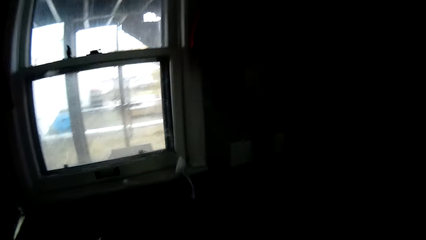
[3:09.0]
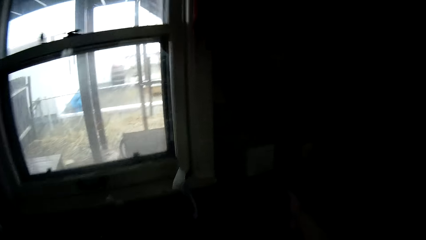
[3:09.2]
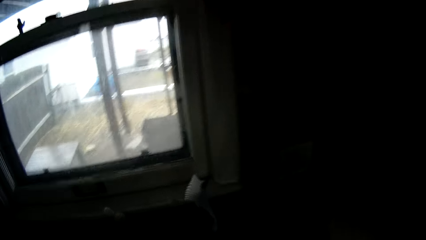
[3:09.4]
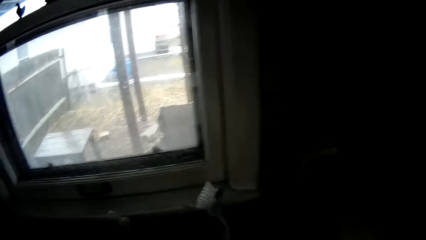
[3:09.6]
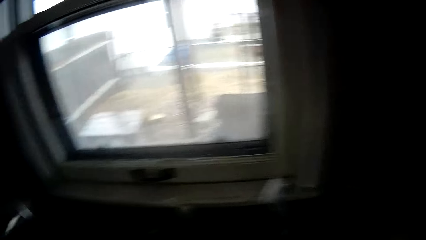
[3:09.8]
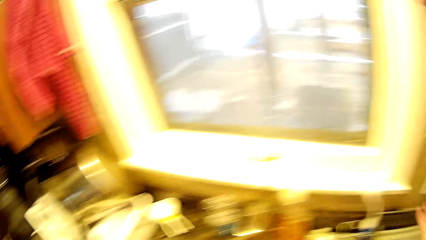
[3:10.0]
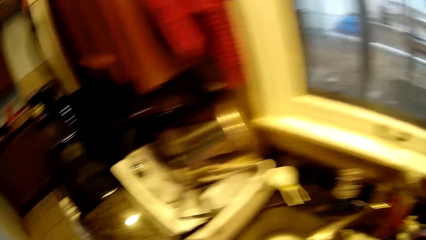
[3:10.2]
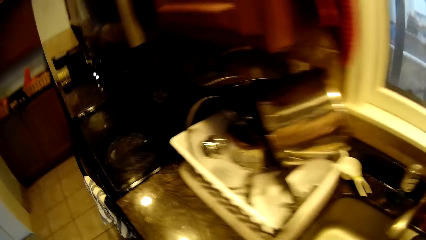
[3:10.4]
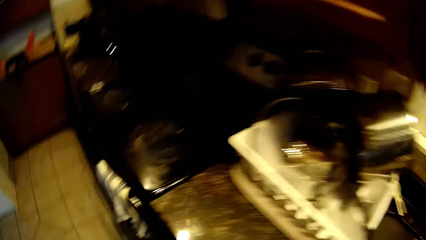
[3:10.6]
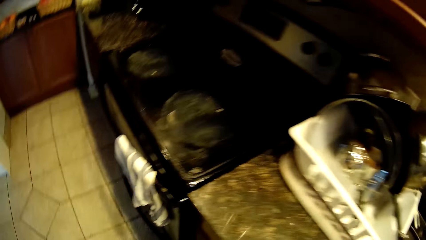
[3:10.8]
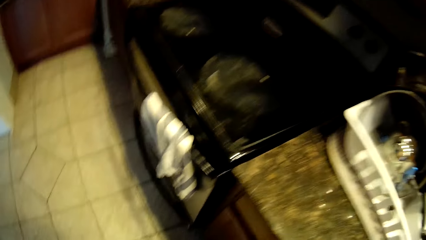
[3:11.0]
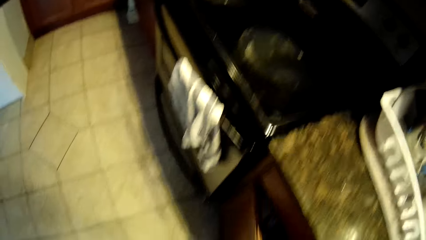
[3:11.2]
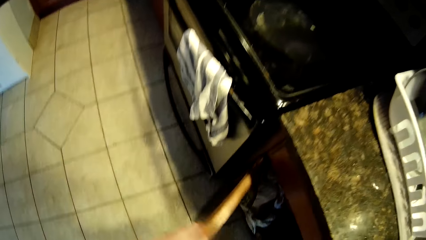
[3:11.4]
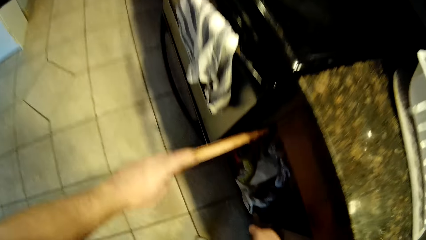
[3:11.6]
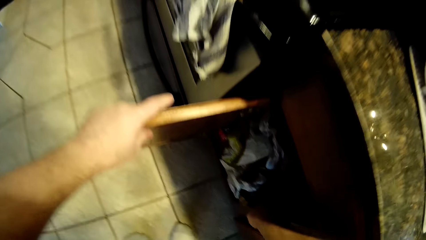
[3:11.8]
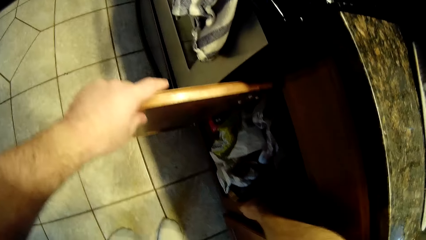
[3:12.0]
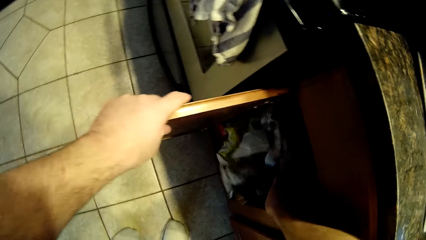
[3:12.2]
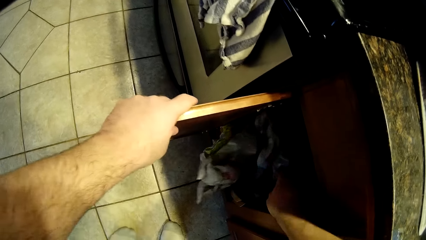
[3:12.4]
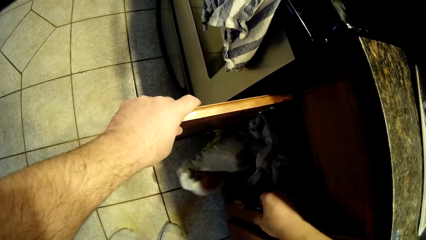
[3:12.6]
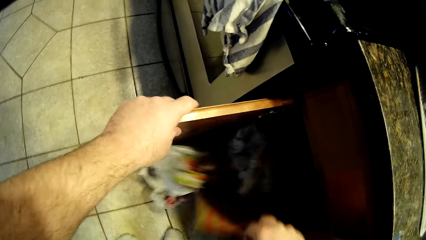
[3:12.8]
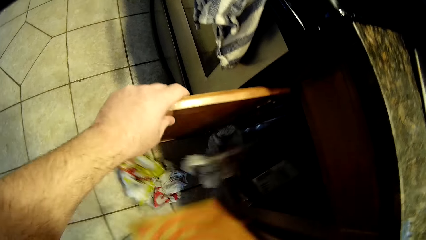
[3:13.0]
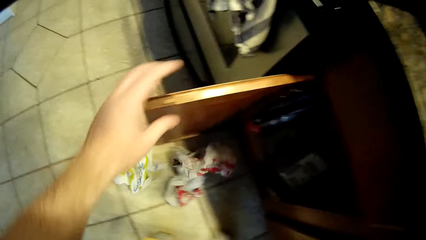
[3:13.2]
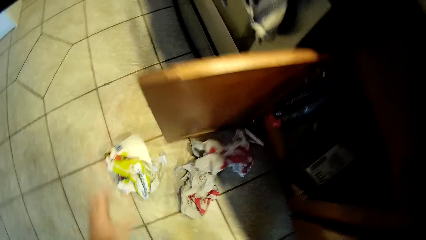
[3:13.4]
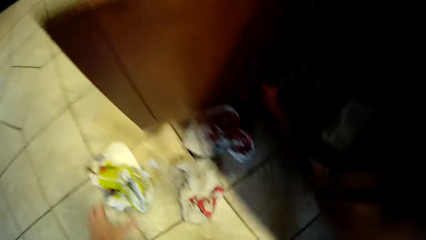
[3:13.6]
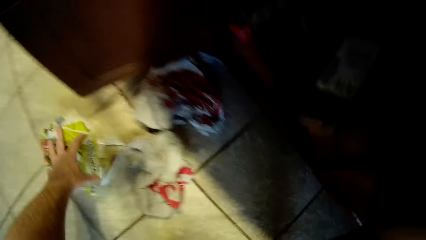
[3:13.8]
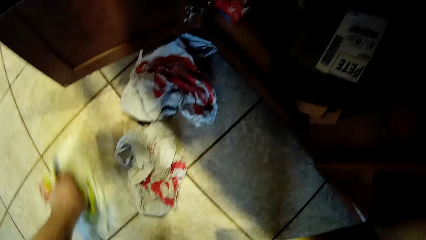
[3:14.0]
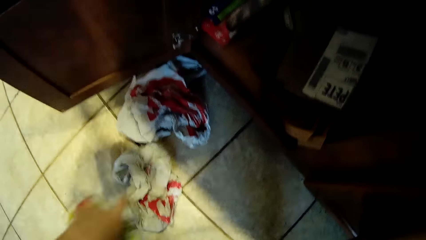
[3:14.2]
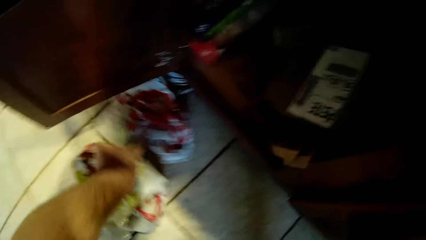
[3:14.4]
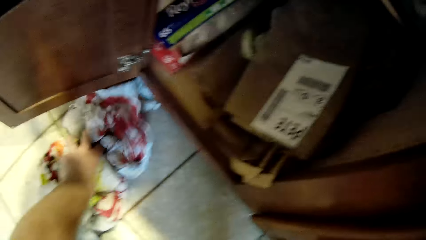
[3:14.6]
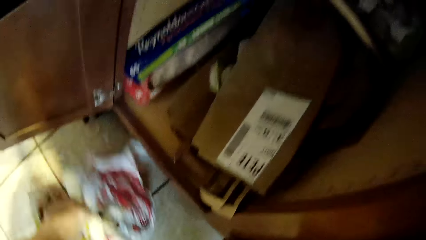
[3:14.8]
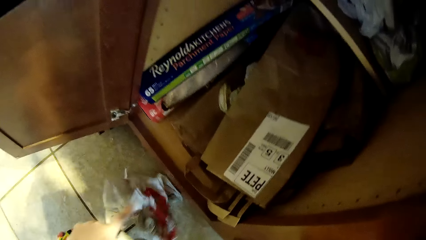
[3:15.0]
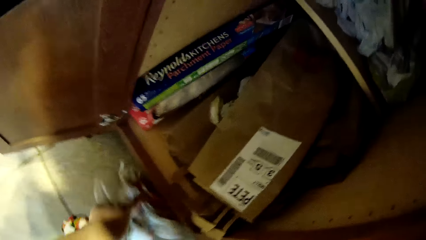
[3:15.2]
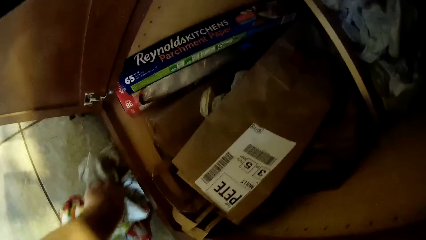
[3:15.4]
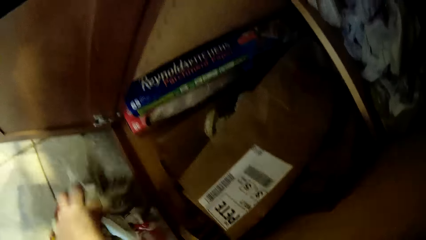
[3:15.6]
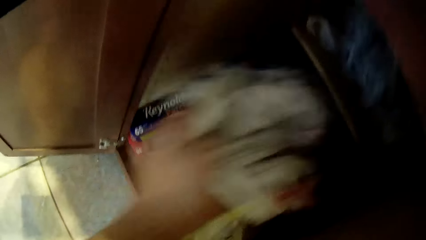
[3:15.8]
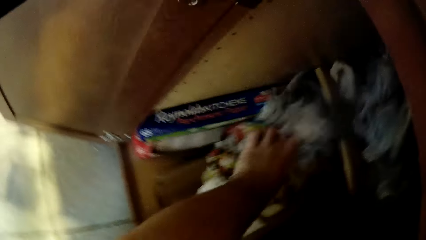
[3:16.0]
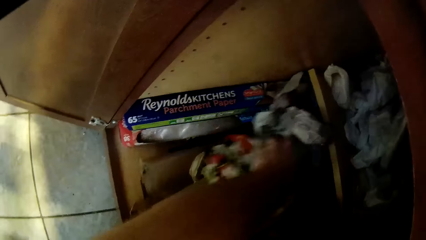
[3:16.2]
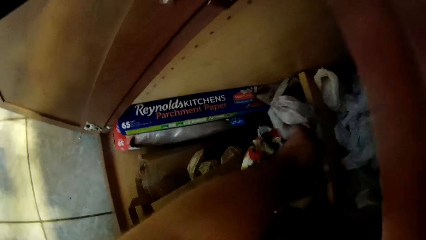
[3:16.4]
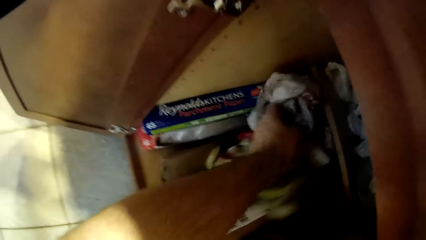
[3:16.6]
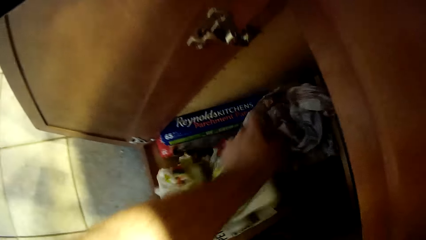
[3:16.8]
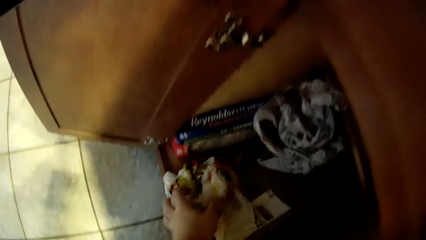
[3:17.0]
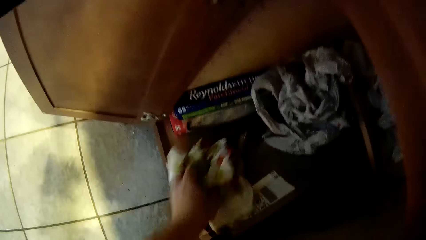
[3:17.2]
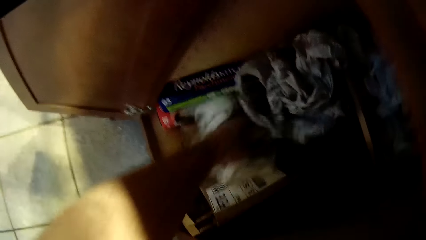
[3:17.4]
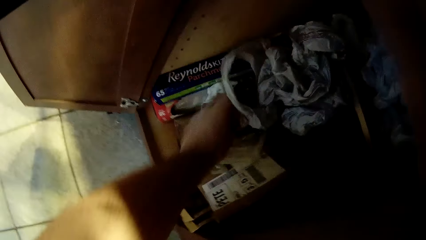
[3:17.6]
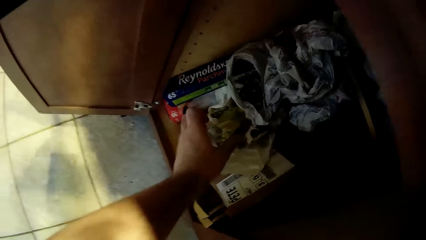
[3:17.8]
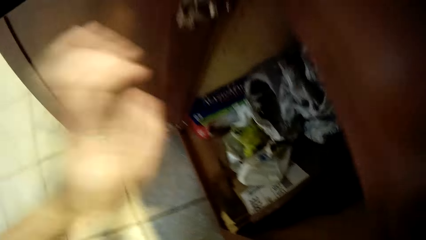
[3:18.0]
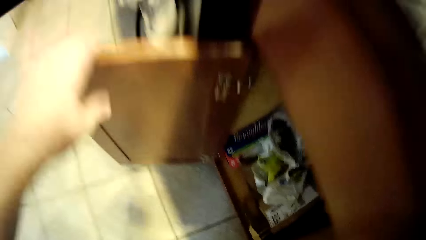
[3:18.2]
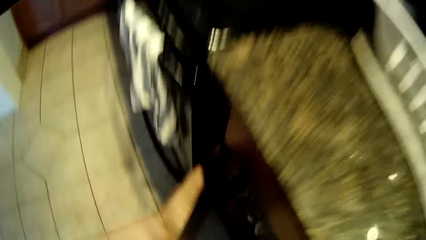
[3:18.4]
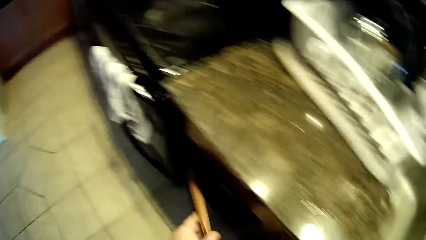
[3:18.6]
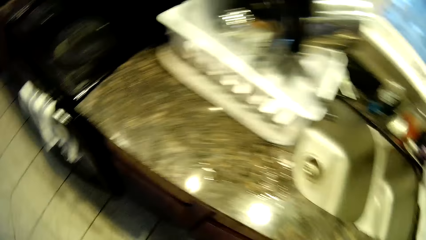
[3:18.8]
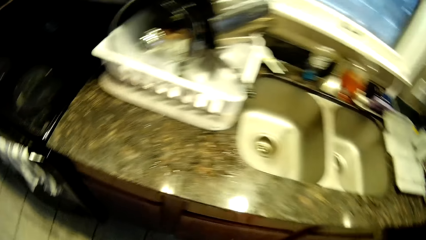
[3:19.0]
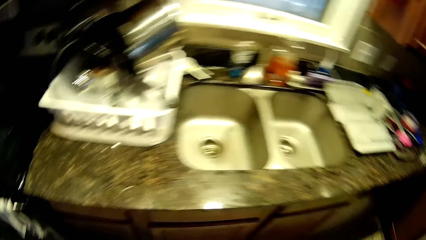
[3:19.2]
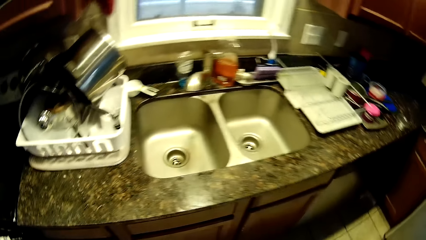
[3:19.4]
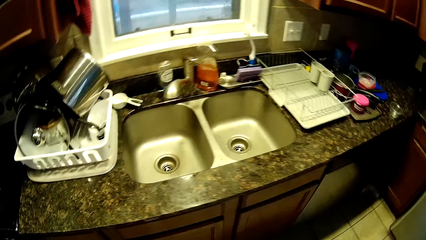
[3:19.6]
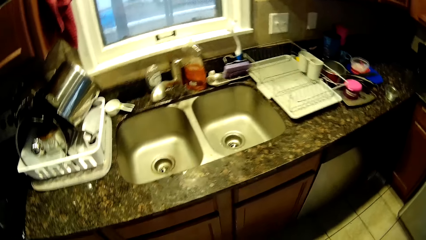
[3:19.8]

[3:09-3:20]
The camera wearer walks around the kitchen. They switch on the lights. They open the kitchen drawer. They pick up a carrier bag or shopping bag in the drawer. They pick up the carrier bags or paper bags on the floor. They pick up a paper bag, and pick up a paper bag again. They put the carrier bag in the drawer. They close the drawer.

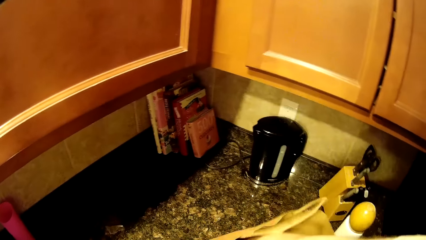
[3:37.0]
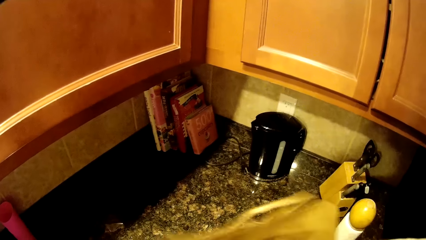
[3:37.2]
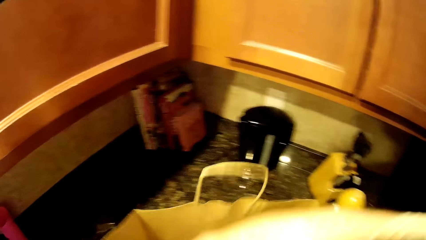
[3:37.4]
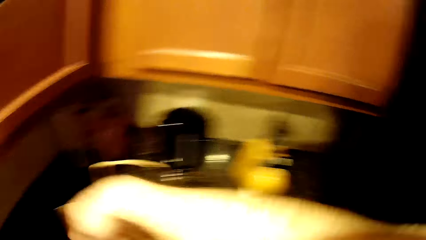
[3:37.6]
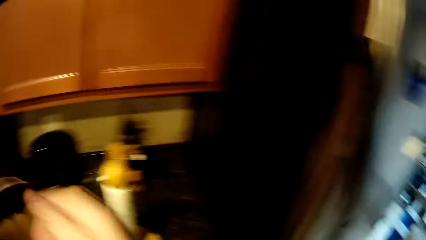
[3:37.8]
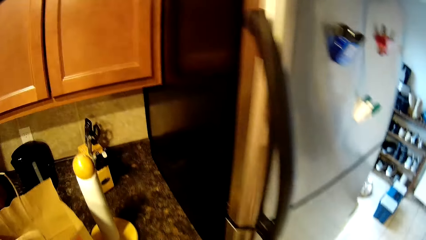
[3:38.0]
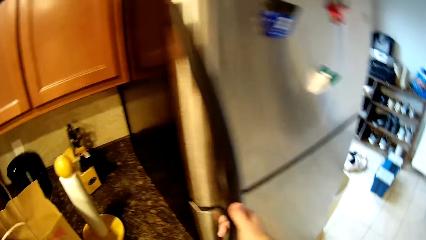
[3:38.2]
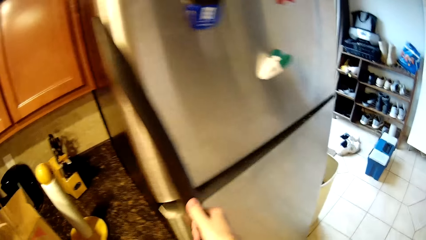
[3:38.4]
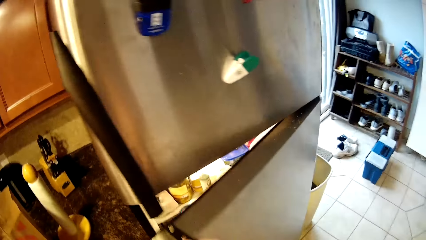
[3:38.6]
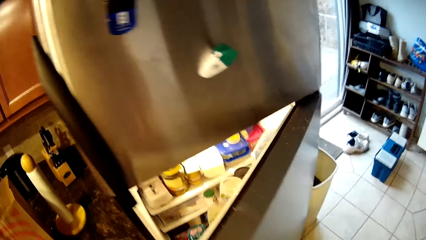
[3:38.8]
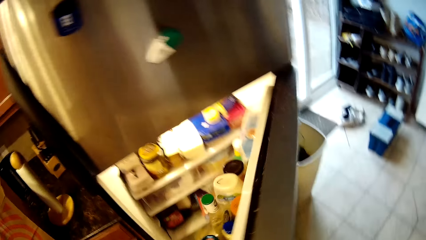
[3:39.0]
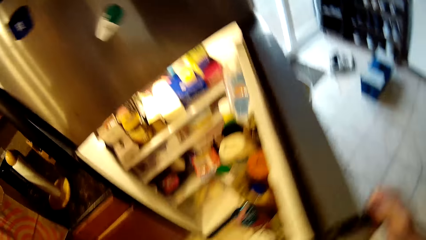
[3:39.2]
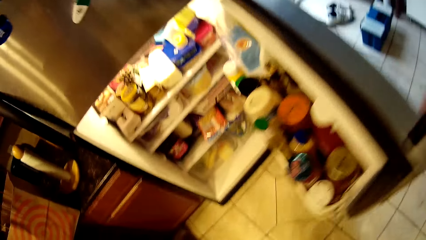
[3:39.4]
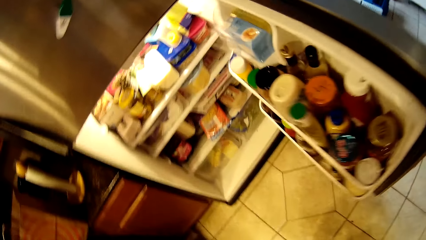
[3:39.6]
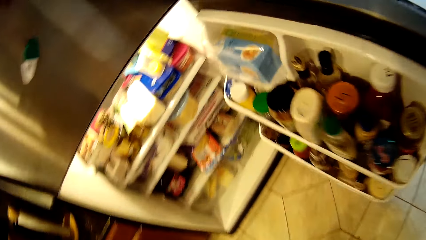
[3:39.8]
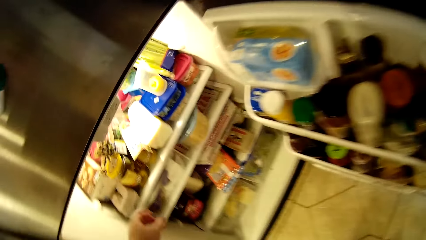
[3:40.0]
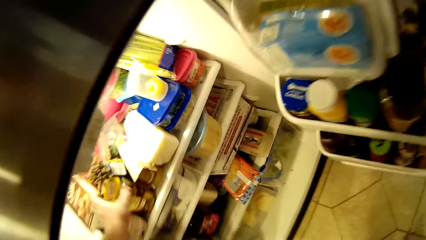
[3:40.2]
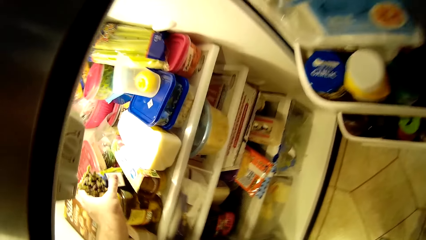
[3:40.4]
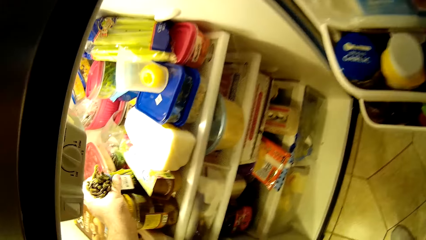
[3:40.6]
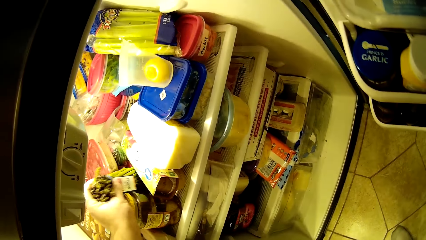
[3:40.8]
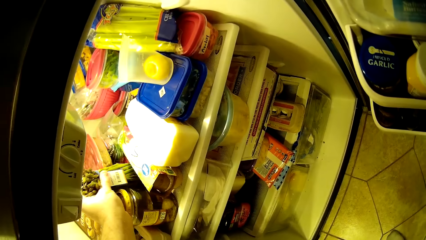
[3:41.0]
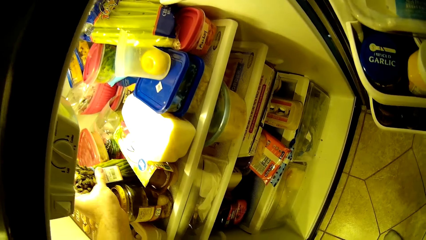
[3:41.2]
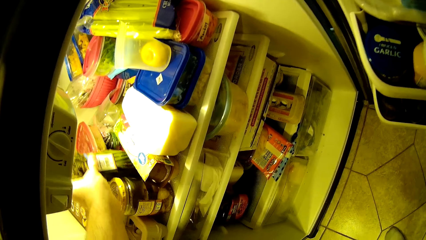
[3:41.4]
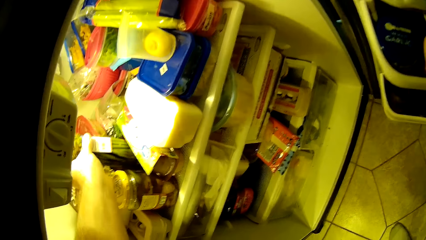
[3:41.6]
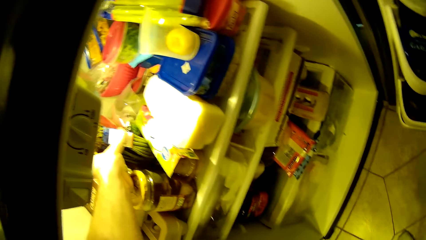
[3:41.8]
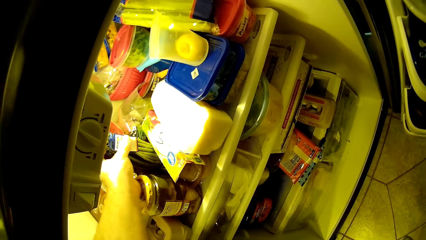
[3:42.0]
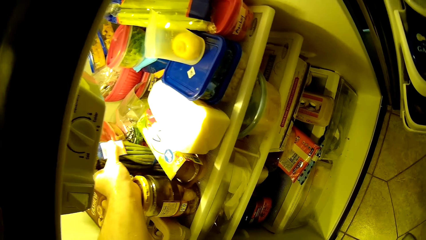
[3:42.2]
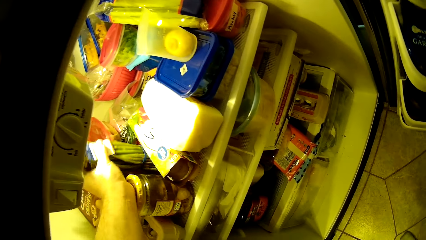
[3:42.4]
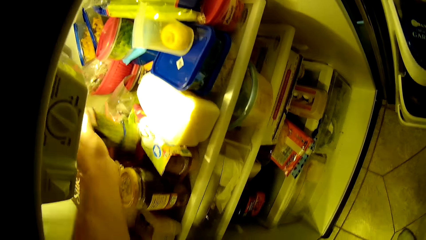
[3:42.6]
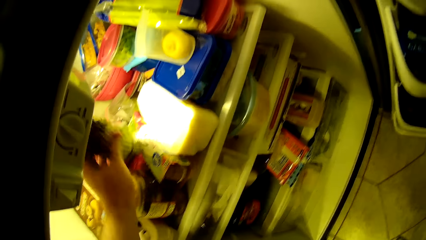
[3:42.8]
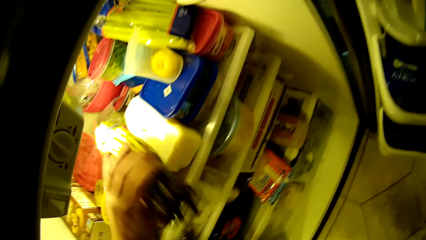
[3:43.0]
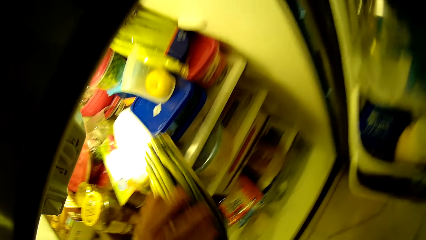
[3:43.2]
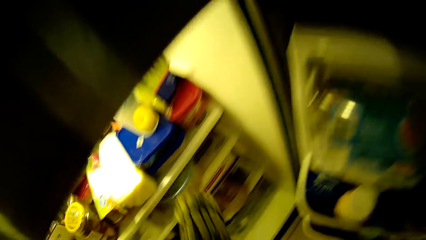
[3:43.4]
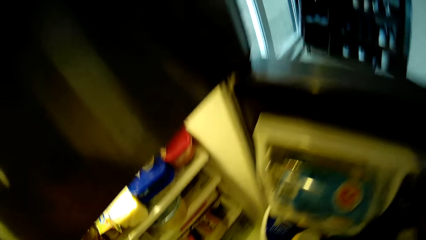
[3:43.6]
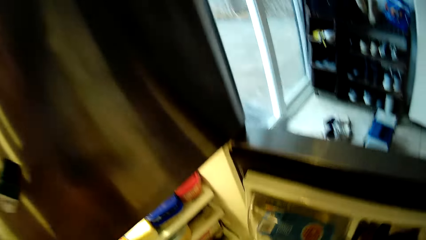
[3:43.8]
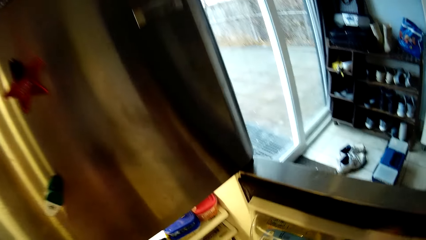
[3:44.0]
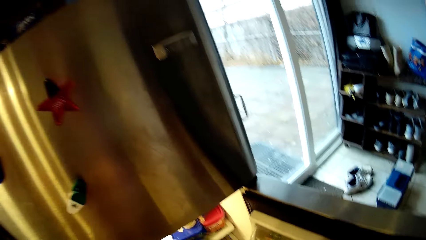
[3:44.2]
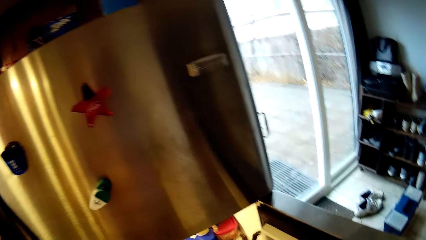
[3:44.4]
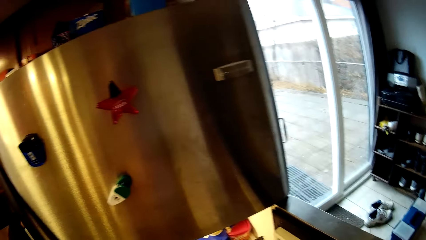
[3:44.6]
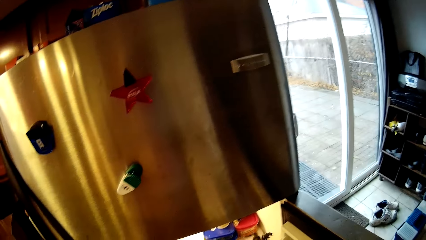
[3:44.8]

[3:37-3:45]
The camera wearer opens the fridge. They pick up asparagus in the fridge.
